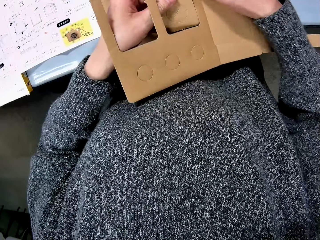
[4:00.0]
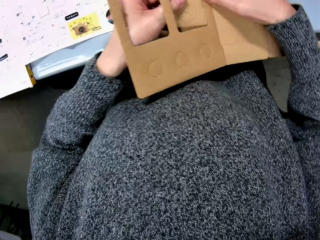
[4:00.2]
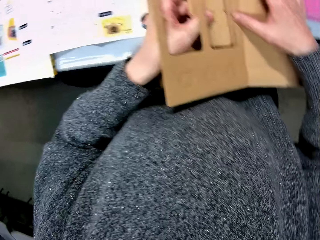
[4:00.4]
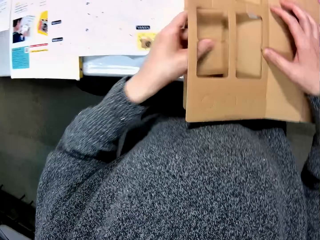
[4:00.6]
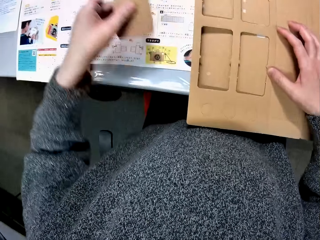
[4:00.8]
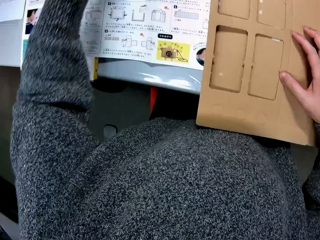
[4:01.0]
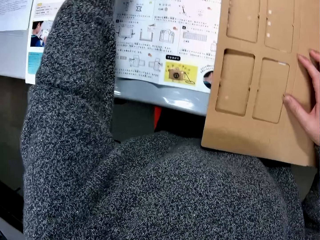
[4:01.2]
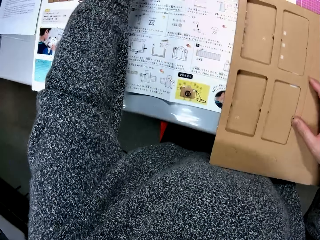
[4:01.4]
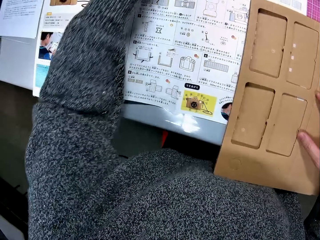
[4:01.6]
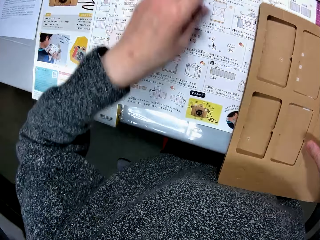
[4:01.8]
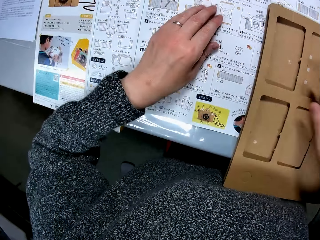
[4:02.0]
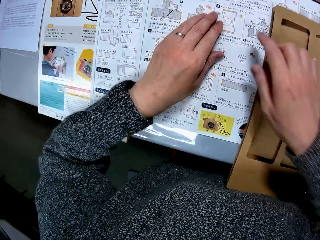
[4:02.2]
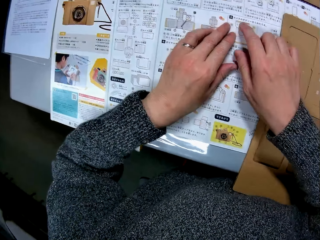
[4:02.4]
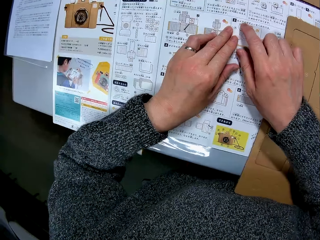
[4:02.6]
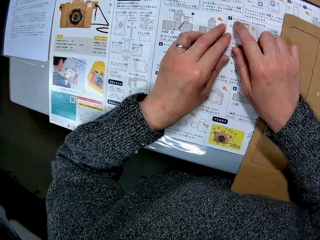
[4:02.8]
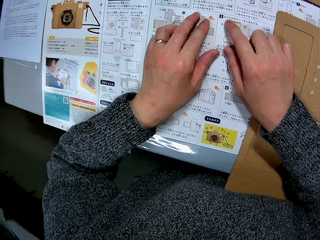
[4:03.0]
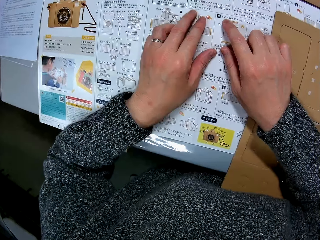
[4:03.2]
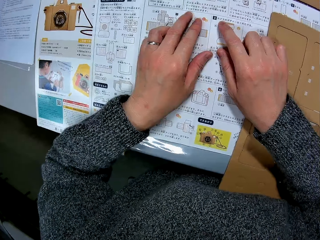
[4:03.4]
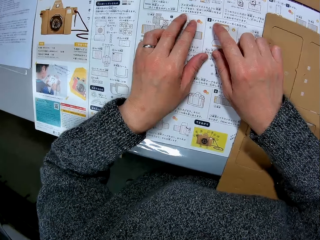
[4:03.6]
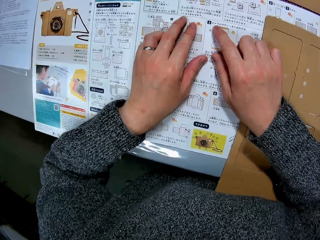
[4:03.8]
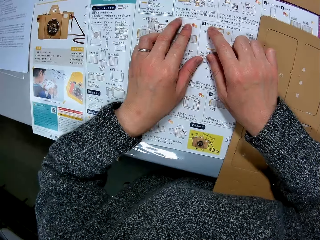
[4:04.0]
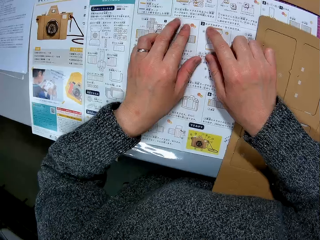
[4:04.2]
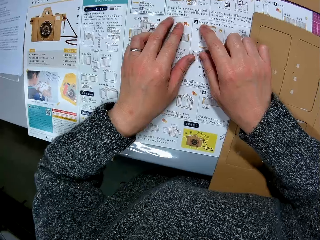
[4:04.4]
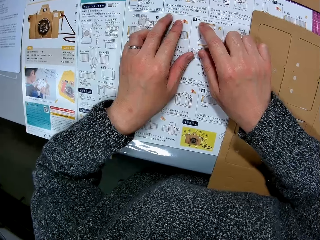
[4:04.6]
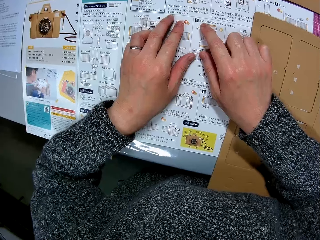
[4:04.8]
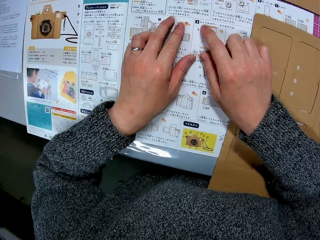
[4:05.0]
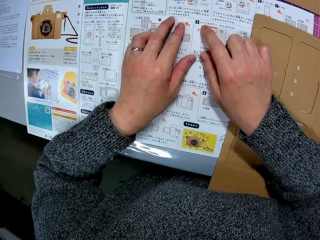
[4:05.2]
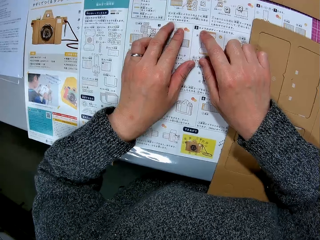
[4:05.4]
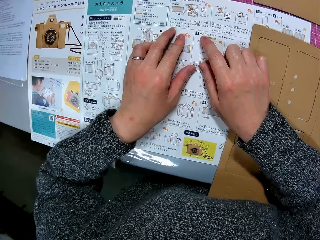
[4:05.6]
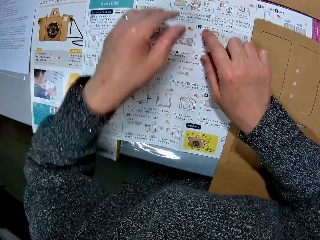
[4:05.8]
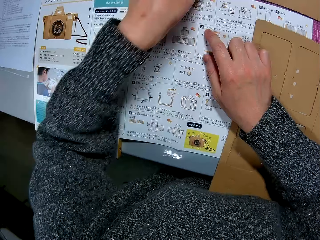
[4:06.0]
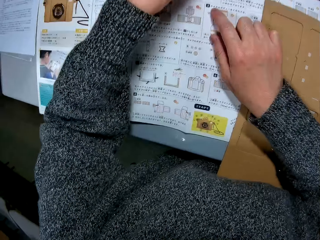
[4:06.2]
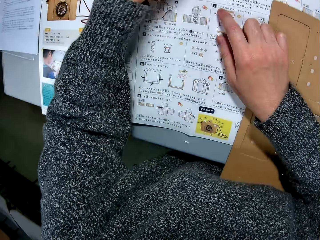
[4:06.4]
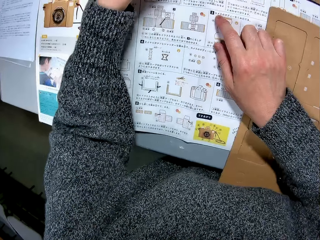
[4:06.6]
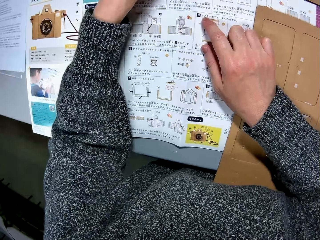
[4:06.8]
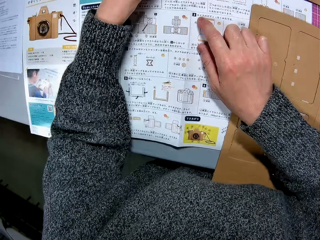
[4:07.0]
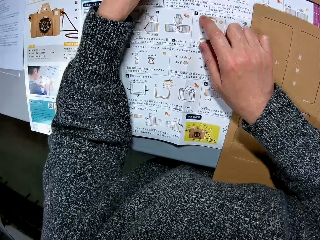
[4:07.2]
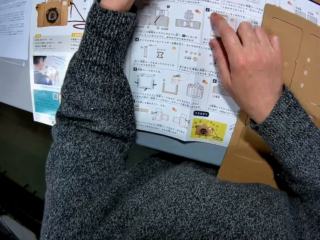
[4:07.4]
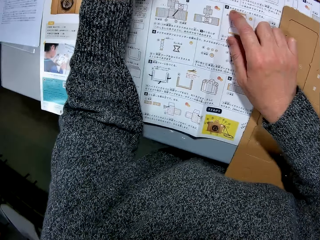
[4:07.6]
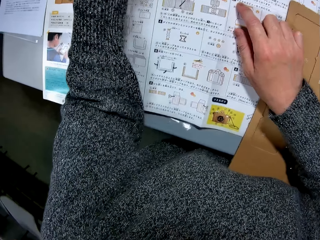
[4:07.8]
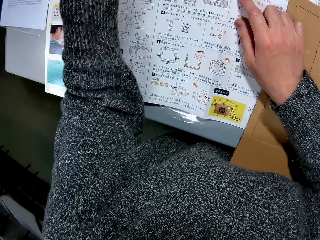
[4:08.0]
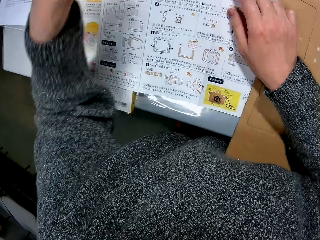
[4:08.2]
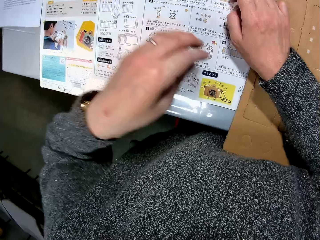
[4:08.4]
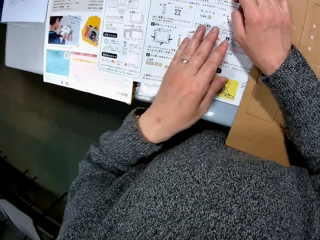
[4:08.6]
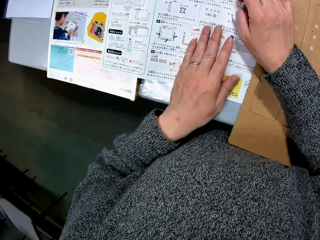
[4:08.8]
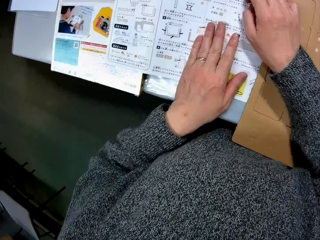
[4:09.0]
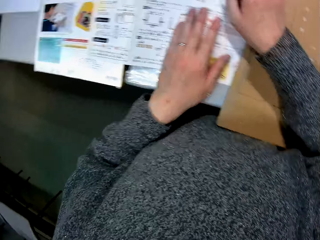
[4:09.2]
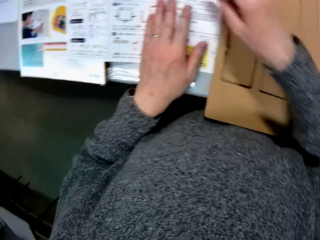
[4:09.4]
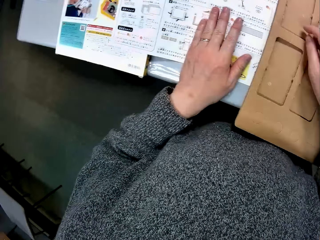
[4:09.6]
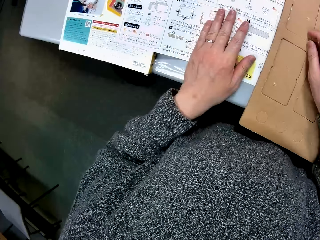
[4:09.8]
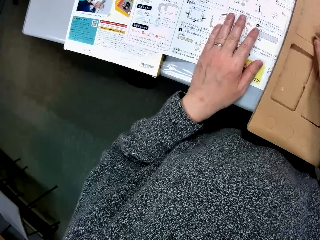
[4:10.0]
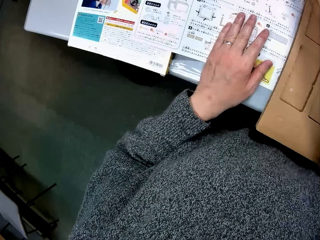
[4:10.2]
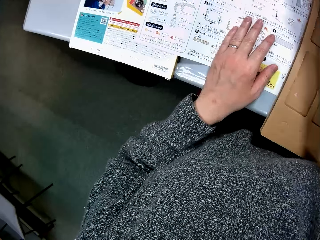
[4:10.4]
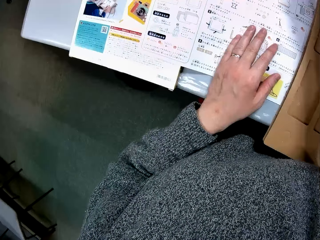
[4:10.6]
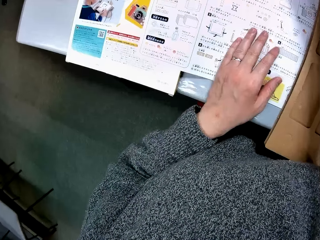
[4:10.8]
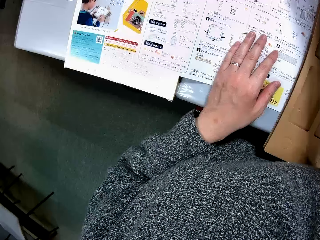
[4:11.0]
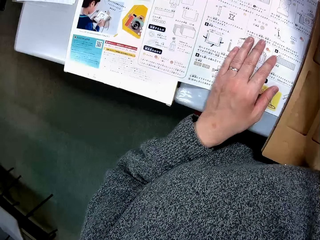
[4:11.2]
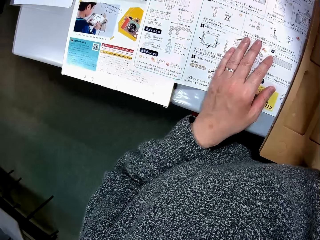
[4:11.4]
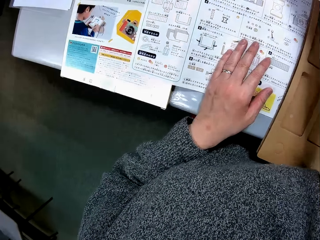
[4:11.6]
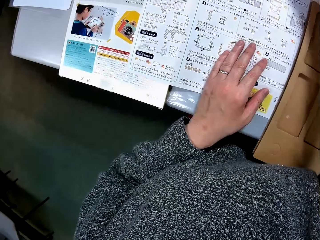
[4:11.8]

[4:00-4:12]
The camera wearer puts the cut-out part of the cardboard away. They point to the manual. They study the drawings on the paper.

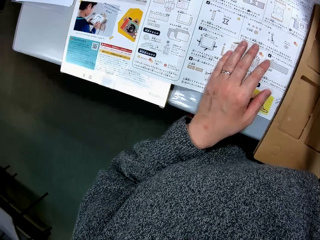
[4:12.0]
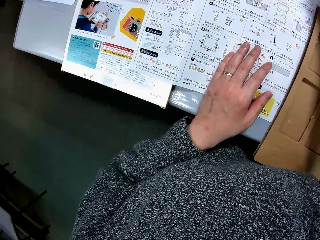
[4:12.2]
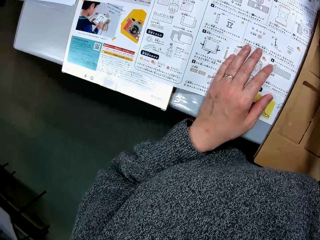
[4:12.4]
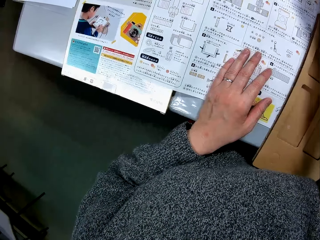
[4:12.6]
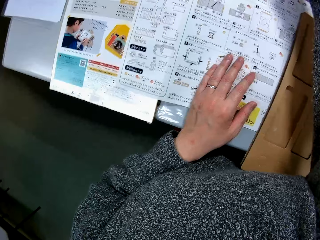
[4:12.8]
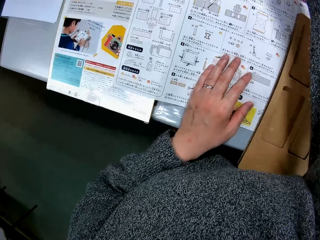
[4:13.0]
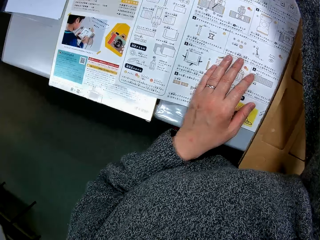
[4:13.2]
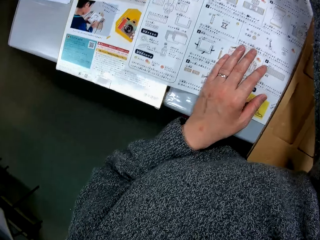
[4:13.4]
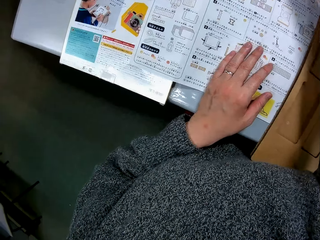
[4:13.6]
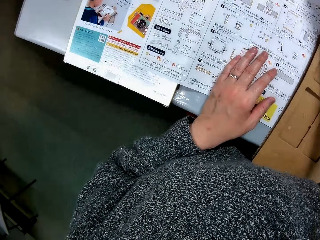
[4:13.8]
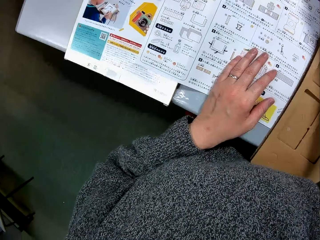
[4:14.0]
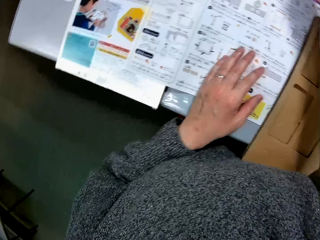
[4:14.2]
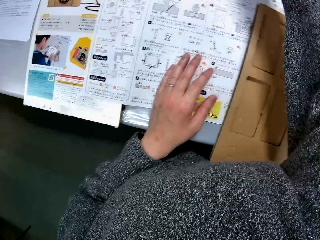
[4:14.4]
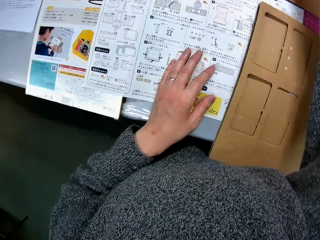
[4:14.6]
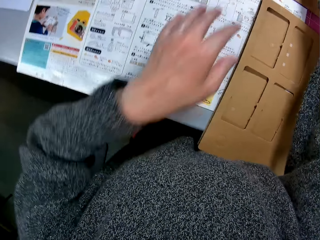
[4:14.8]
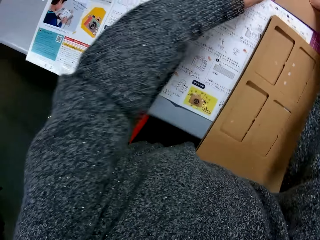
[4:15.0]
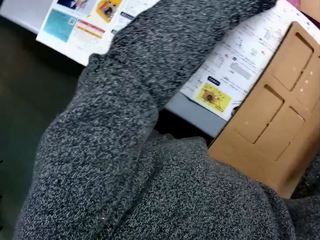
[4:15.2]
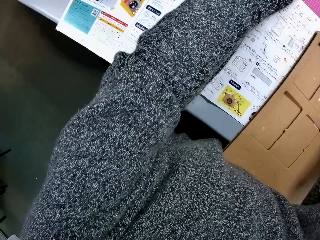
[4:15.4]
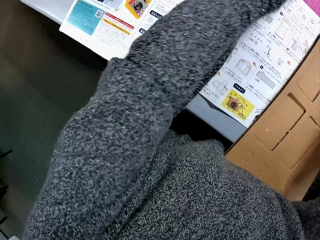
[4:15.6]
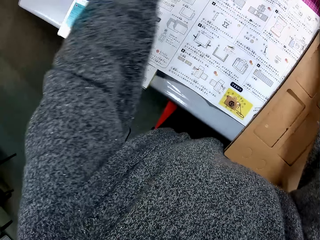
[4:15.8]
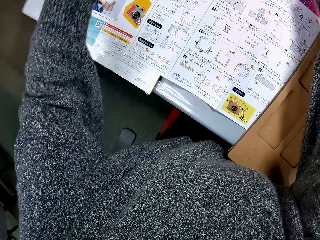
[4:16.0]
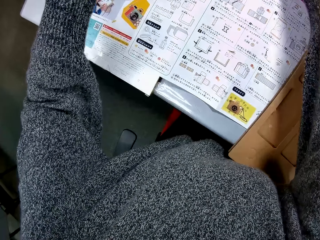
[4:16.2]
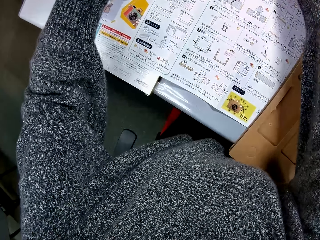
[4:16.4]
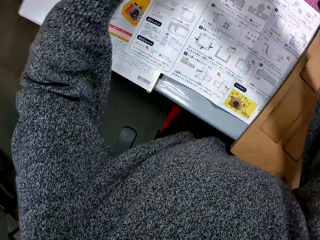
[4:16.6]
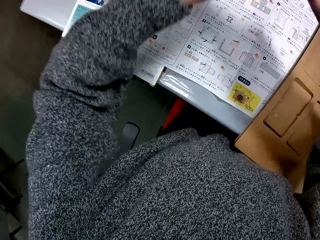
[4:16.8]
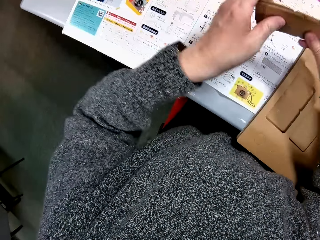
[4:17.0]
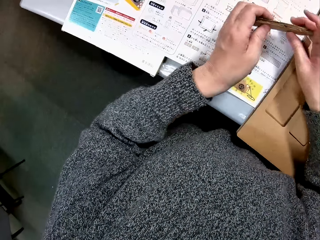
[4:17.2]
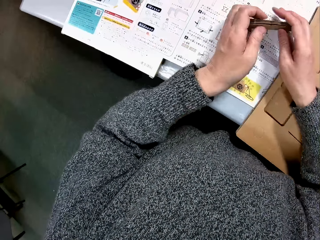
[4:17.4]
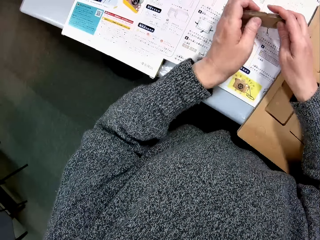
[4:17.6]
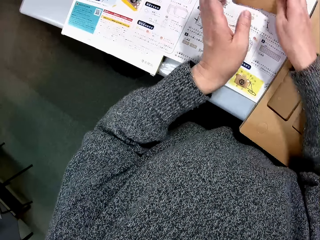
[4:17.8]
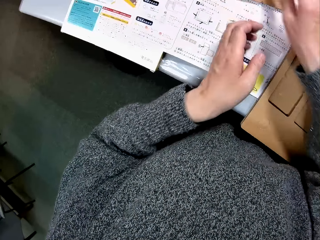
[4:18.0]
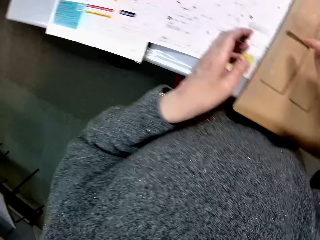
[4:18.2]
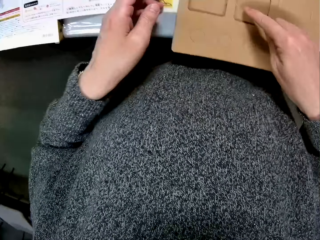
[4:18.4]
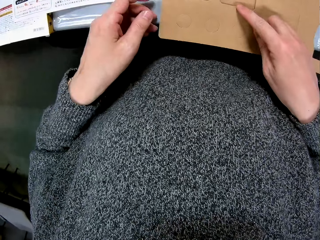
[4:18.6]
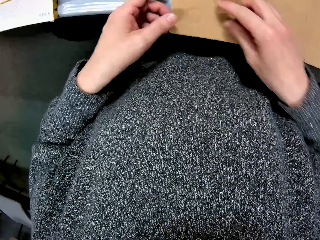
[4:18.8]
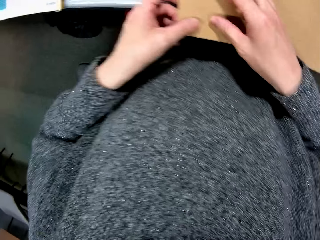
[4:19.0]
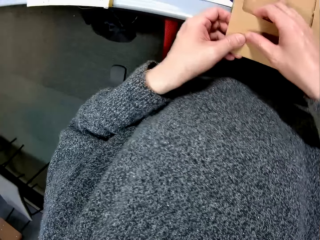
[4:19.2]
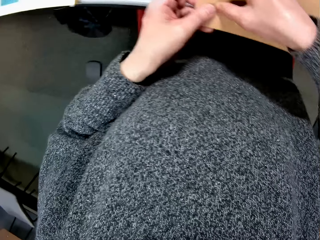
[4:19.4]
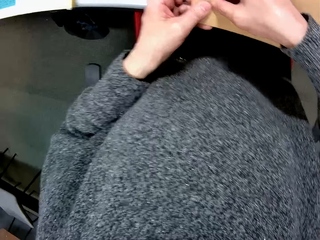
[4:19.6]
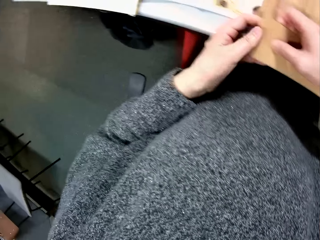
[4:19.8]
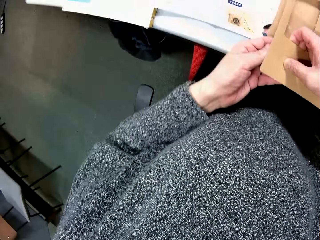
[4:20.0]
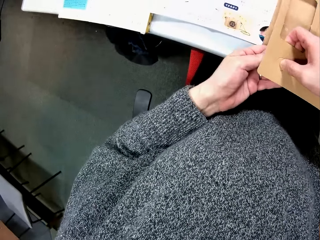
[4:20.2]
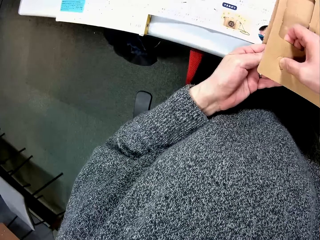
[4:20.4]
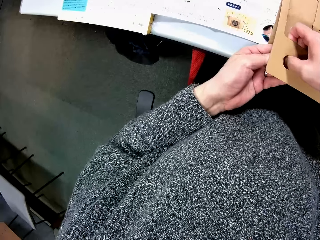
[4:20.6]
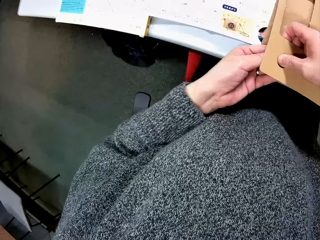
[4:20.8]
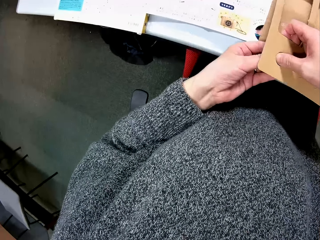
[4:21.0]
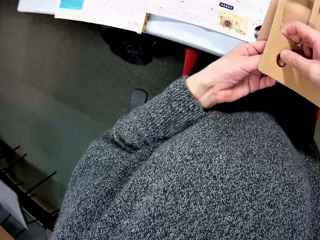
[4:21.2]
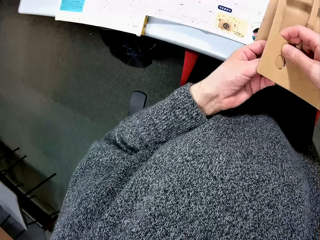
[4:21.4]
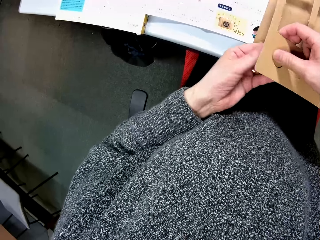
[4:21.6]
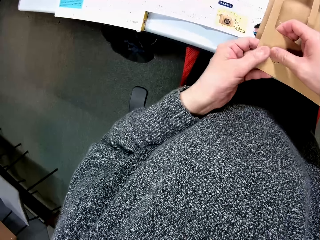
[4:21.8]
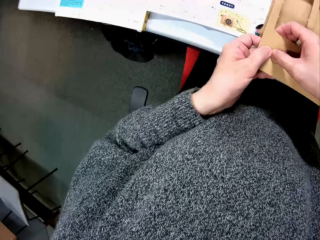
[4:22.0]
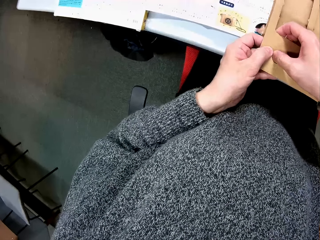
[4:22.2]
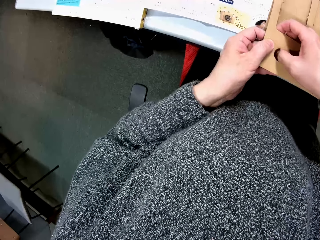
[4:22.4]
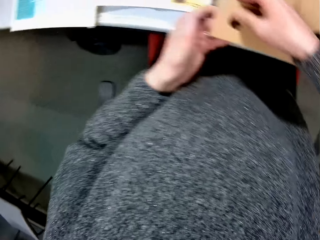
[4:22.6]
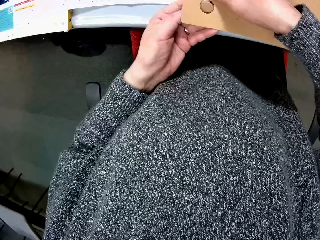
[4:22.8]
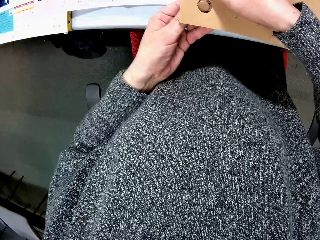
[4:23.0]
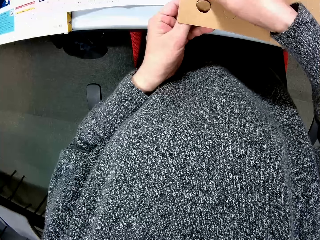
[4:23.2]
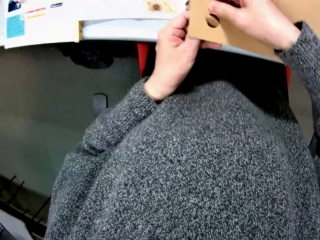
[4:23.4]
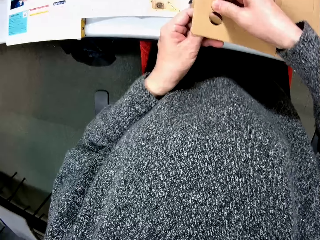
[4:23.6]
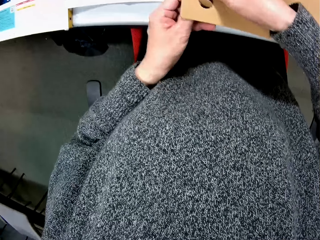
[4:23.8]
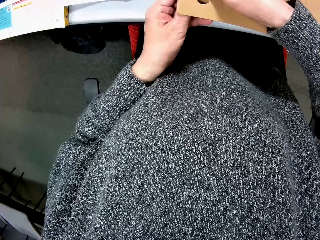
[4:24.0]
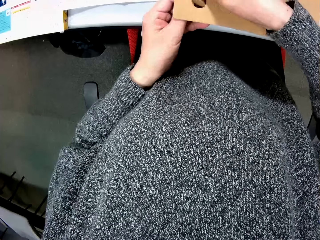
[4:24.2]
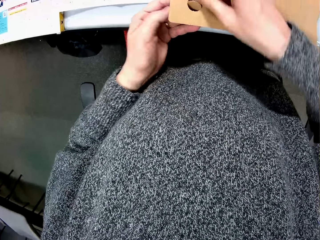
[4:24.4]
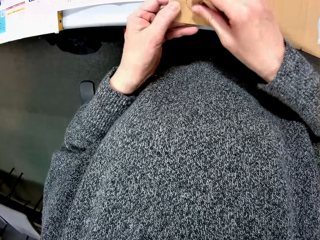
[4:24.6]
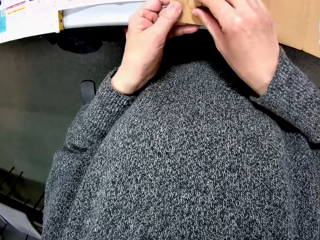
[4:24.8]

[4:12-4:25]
The camera wearer adjusts the cut-out puzzle piece. They pick up the cut-out parts of the cardboard. They adjust the cut-out piece of the puzzle. They put the cut-out parts of the cardboard on the table. They remove a cut-out part of the cardboard.
